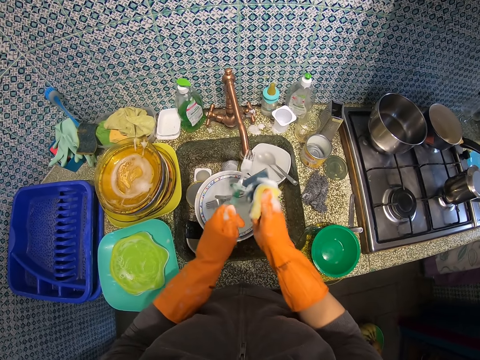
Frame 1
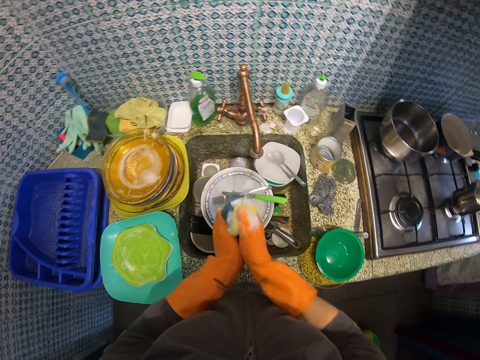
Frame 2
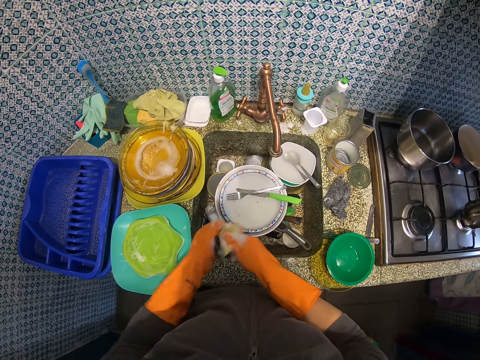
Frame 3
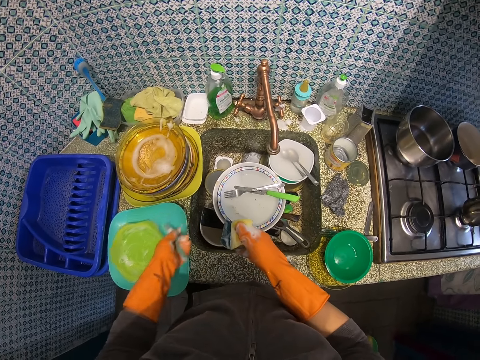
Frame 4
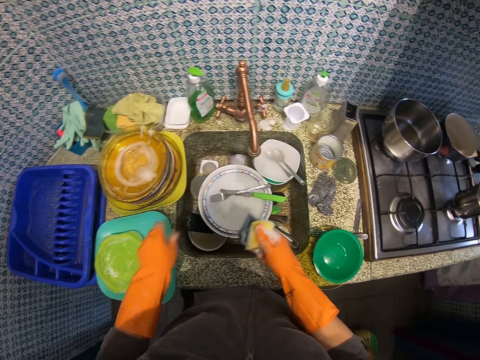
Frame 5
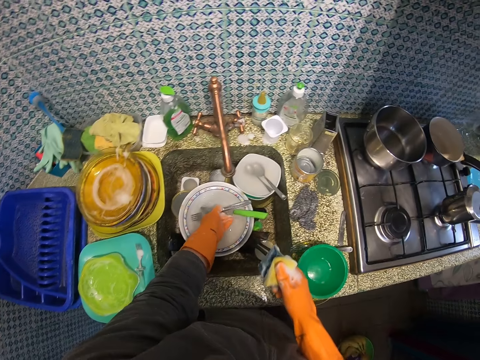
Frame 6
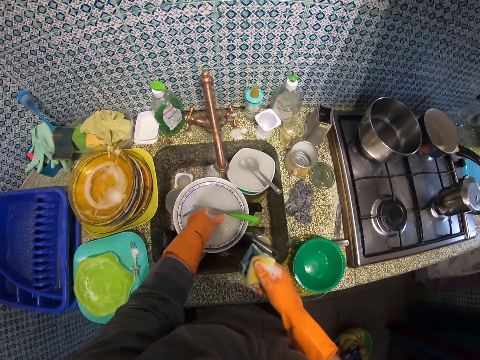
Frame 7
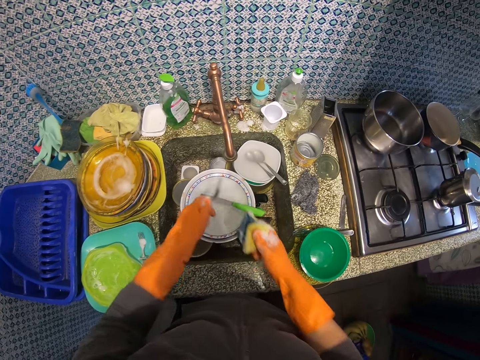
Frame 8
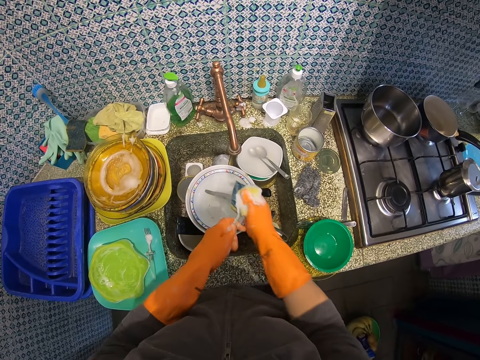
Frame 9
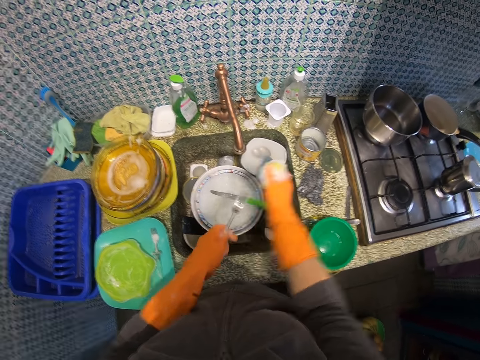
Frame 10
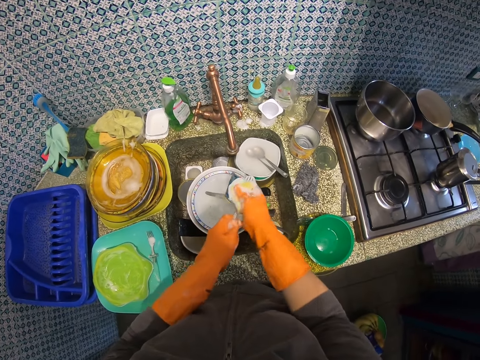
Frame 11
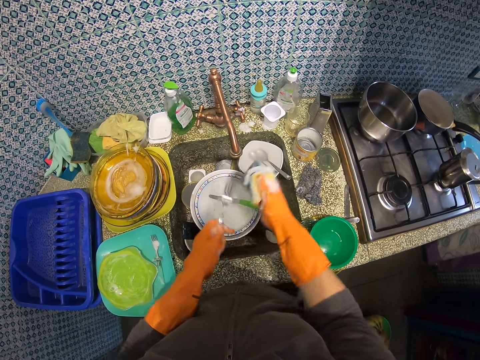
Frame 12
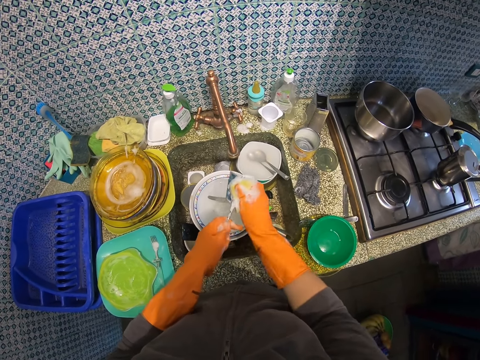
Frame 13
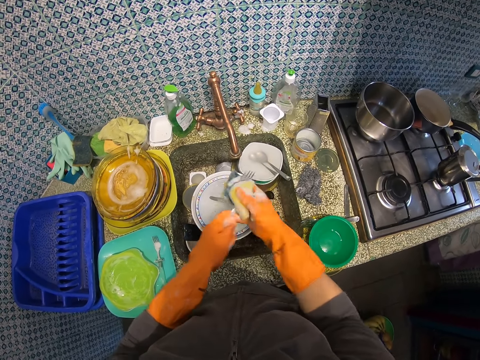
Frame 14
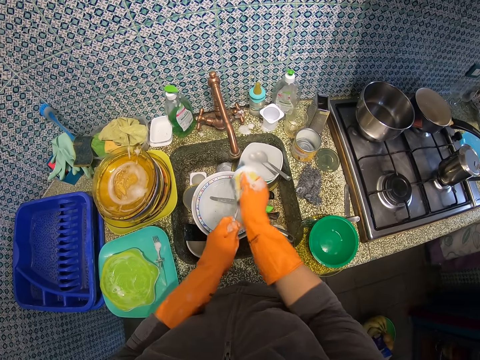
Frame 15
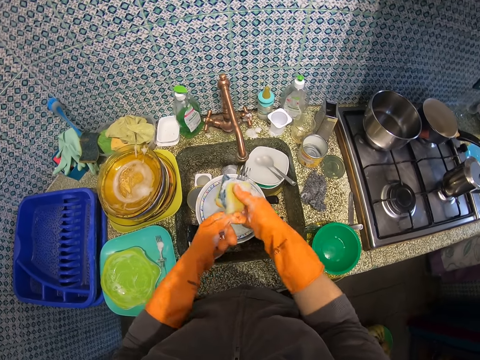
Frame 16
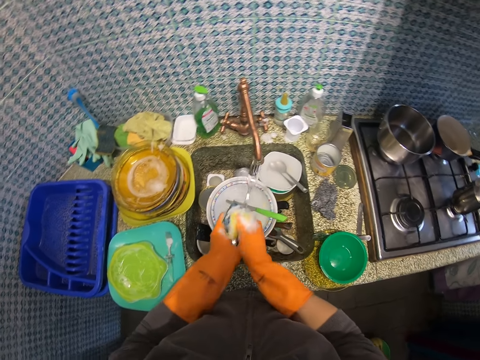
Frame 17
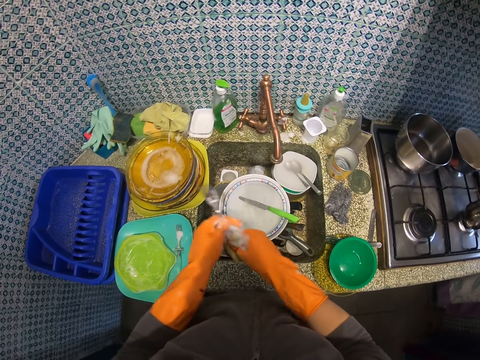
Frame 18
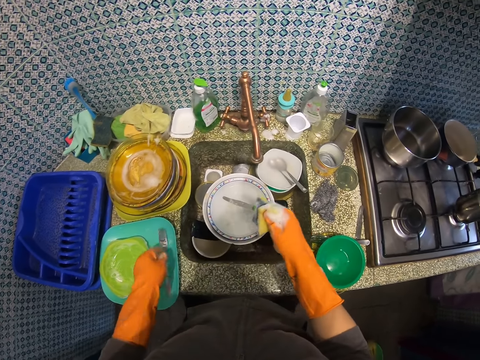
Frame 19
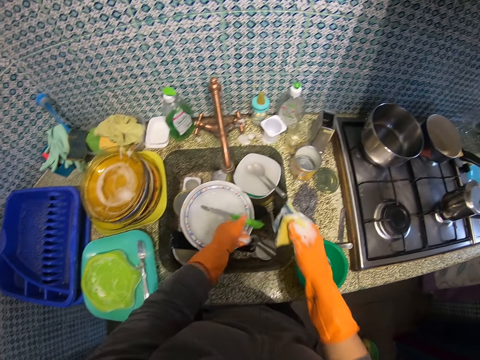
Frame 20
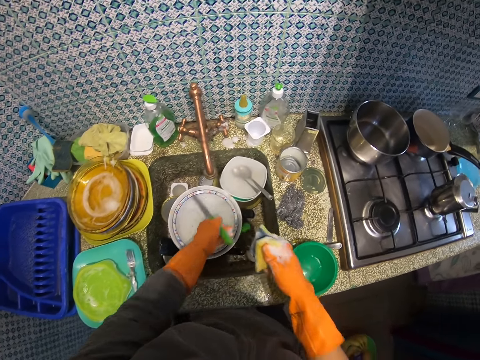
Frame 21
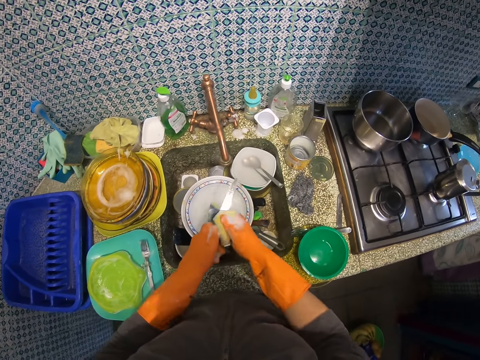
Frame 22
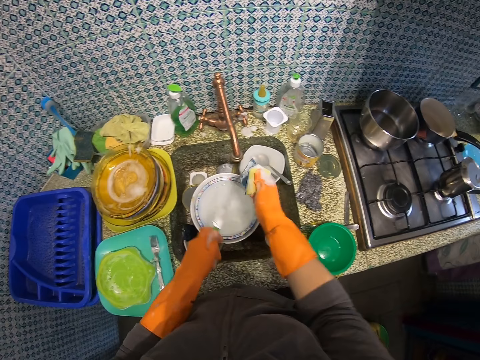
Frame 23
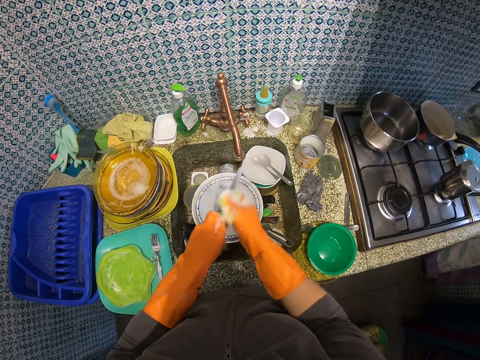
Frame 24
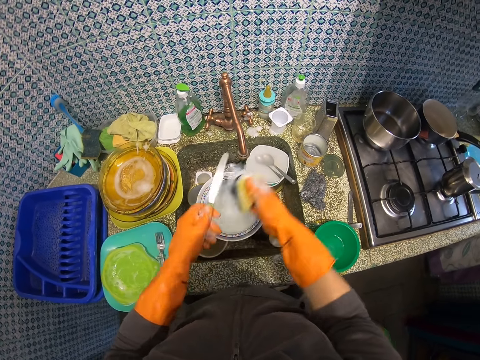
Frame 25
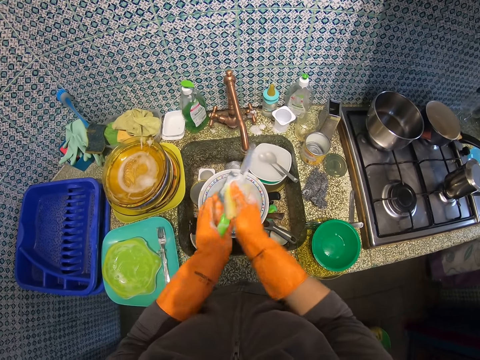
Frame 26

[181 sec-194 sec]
The camera wearer drops the fork on the blue plate. They pick up another fork from the zinc. They clean the fork with a scrub sponge. They drop the fork on the previous fork. They pick up a table knife from the zinc. They clean the table knife with the scrub sponge.

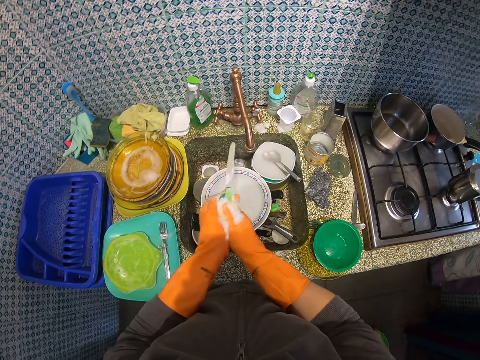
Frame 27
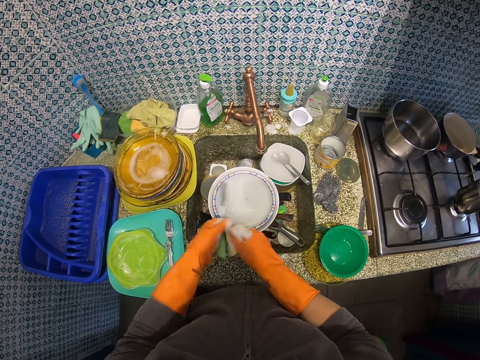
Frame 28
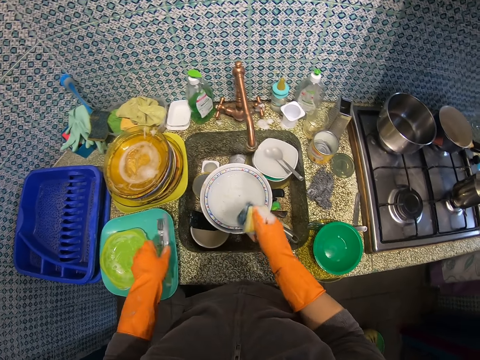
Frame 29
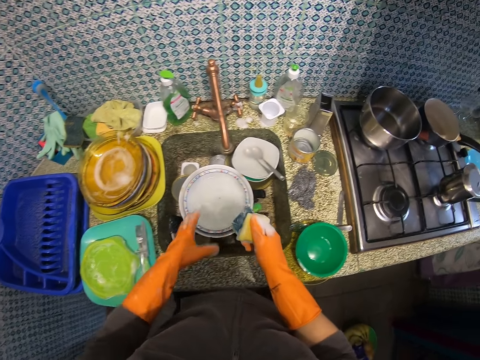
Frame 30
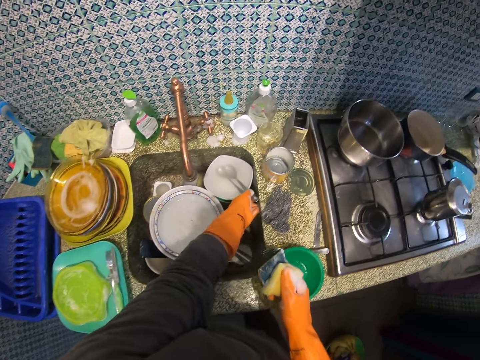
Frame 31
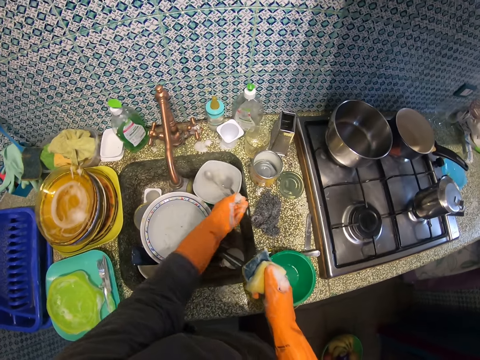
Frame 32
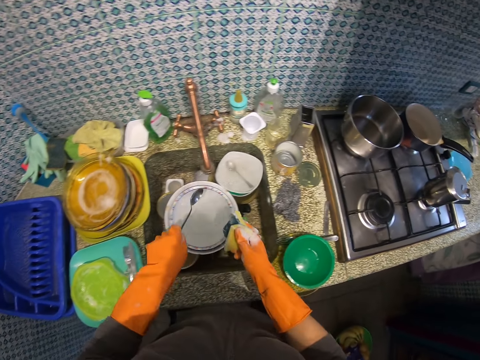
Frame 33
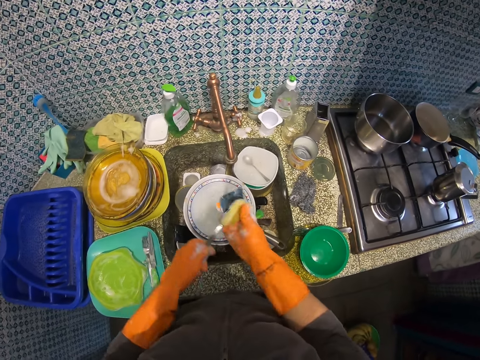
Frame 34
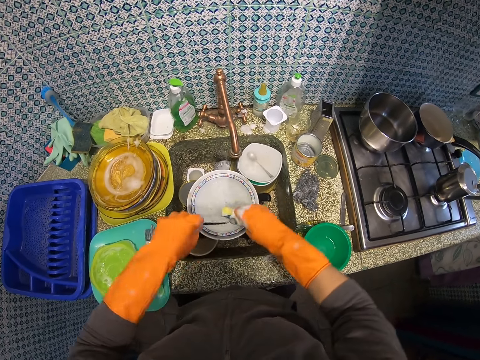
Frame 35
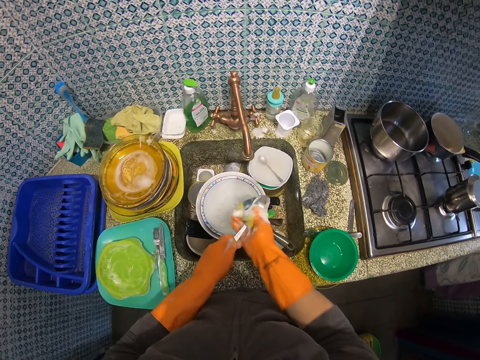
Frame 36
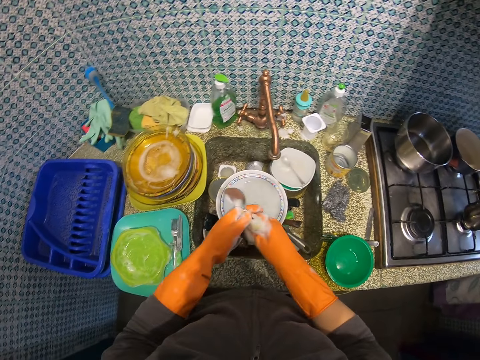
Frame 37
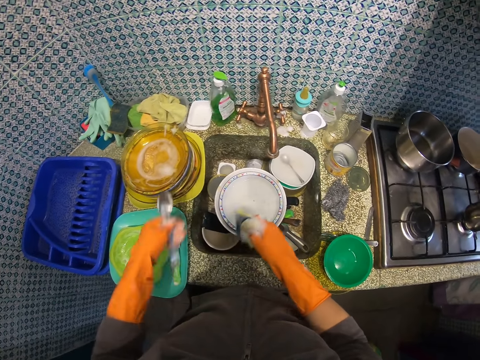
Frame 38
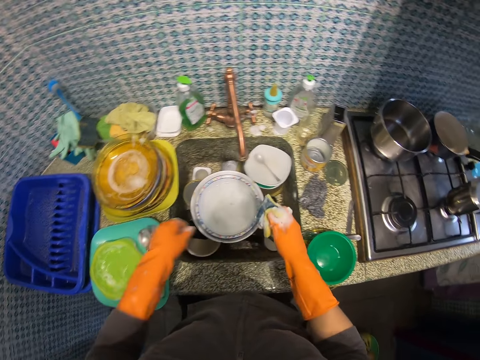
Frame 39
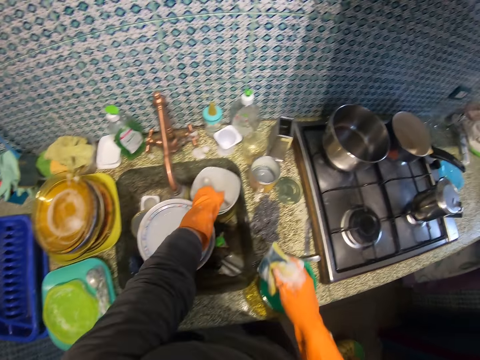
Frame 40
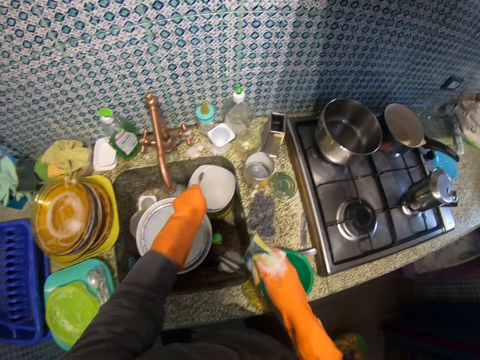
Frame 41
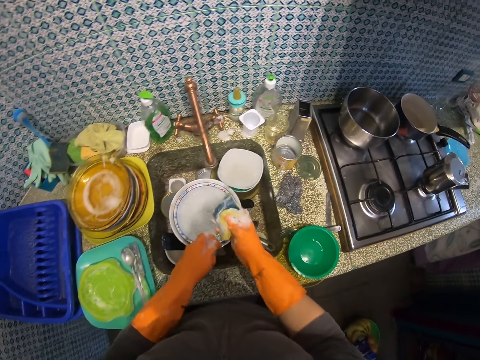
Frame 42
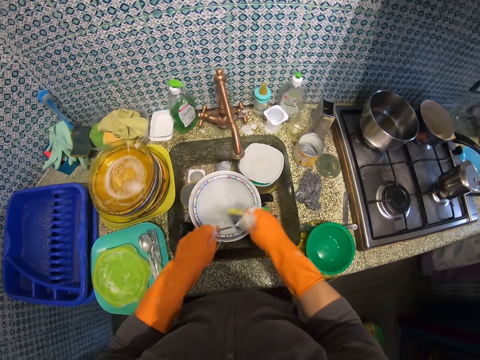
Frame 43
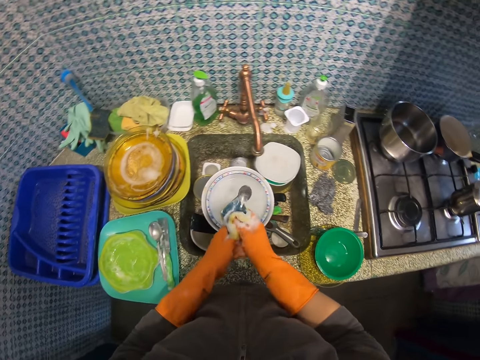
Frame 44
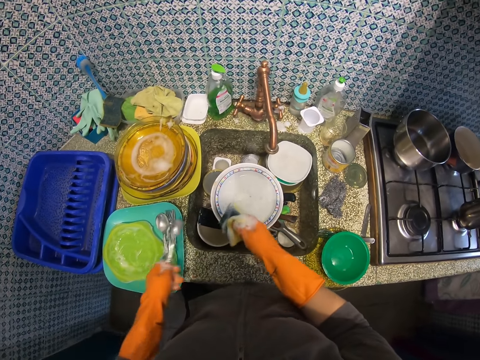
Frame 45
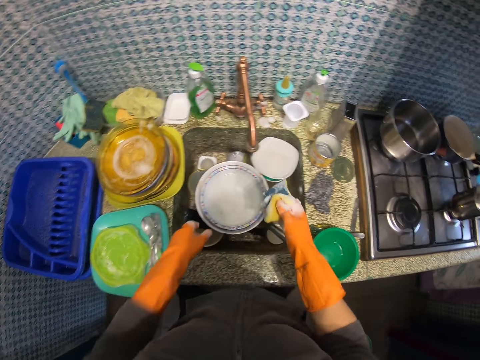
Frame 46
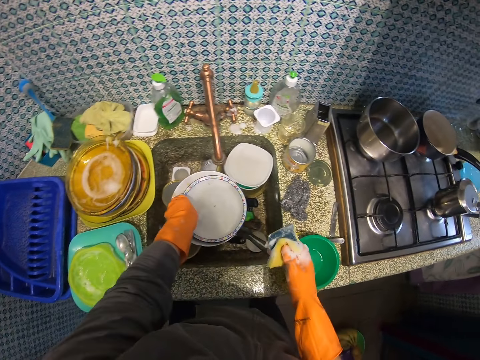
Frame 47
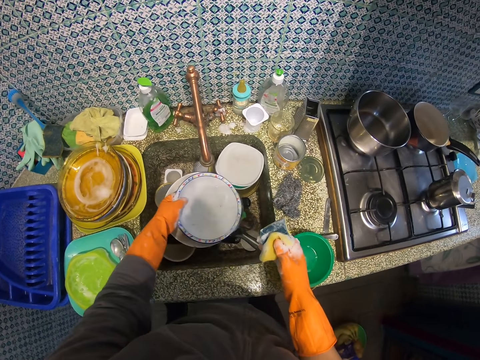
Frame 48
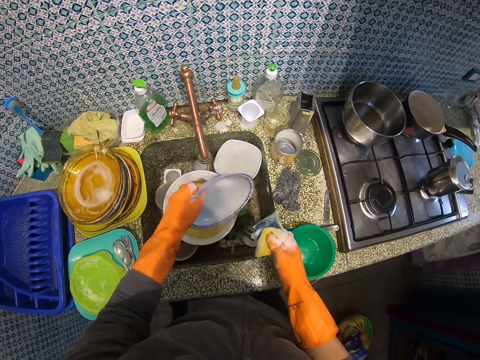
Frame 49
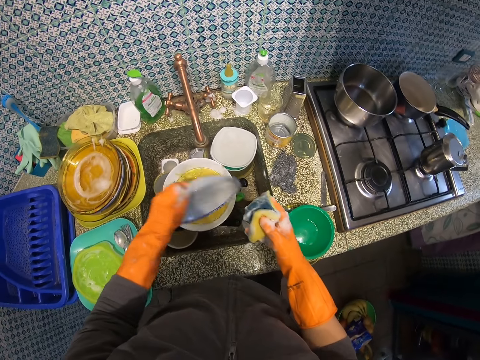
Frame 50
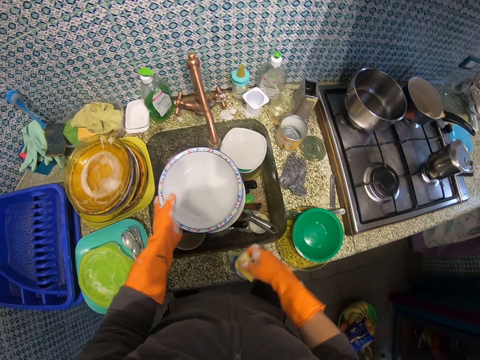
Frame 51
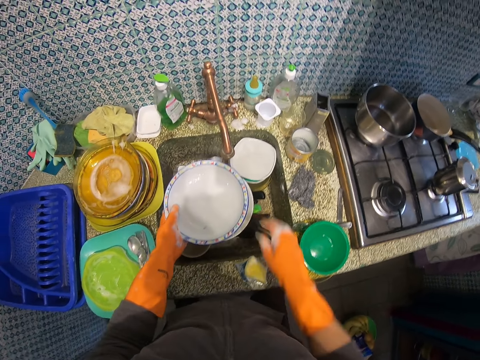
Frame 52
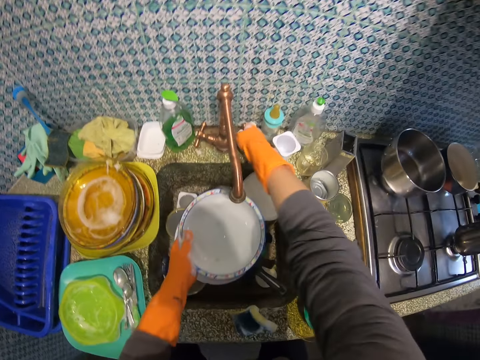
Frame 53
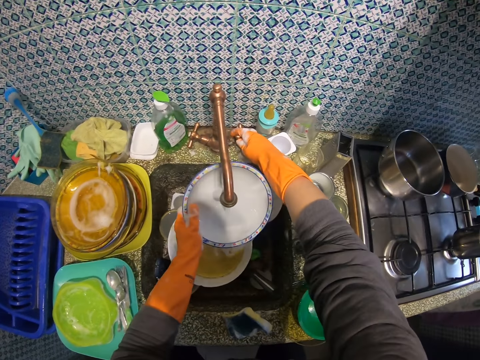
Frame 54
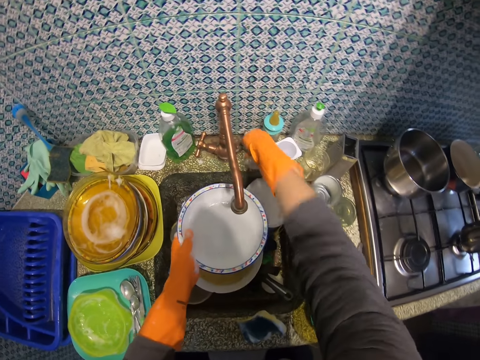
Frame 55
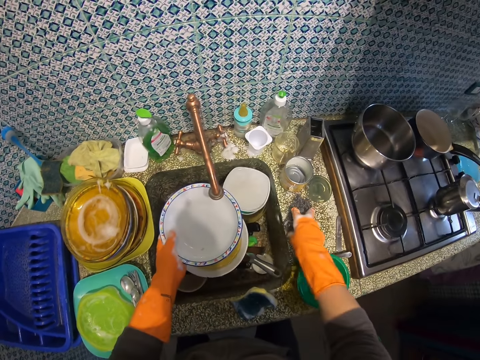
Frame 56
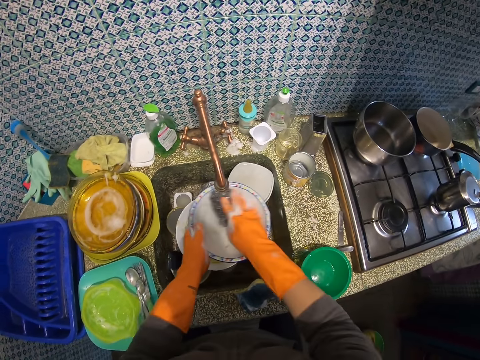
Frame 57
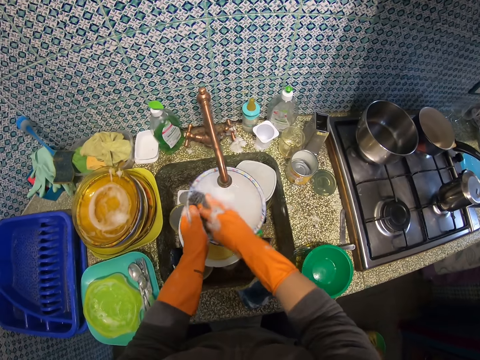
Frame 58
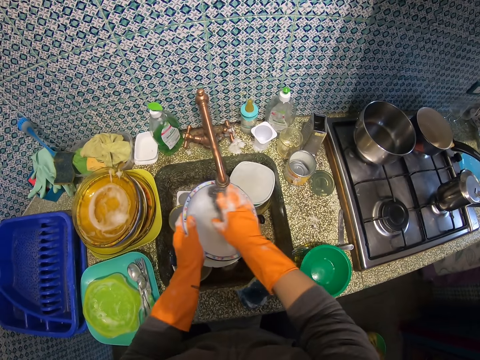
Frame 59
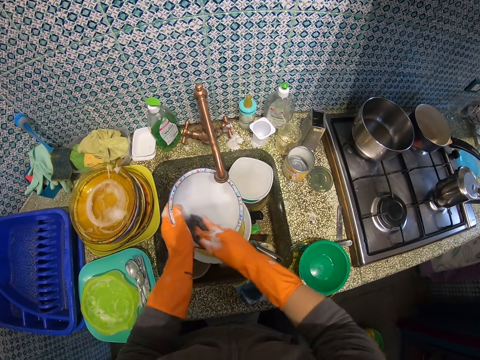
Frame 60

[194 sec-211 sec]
The camera wearer drops the table knife on the fork. They pick up a spoon from a white ceramic plate in the zinc. They clean the spoon with a scrub sponge. They drop the spoon on the table knife. They pick up another spoon from the white ceramic plate in the zinc. They clean the spoon with the scrub sponge. They drop the spoon on the previous spoon in the blue plate. They pick up a white plastic plate from the zinc. They pour off water from the white plastic plate. They drop the scrub sponge or sponge scourer on the kitchen slab. They turn on the tap. They rinse the white plastic plate. They turn off the tap. They pick up the steel scourer from the kitchen slab. They wash the white plastic plate with the steel scourer.
